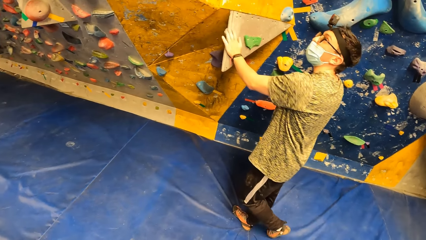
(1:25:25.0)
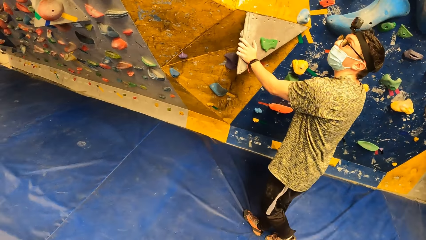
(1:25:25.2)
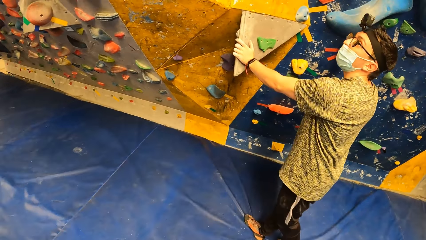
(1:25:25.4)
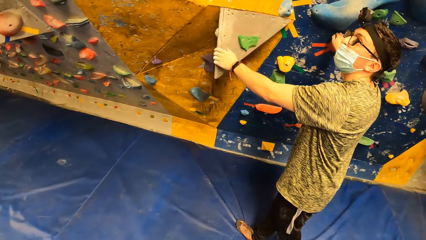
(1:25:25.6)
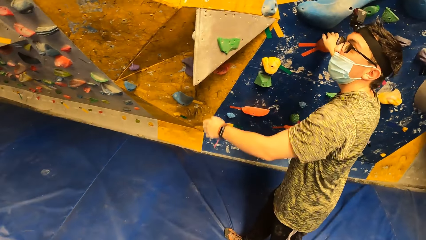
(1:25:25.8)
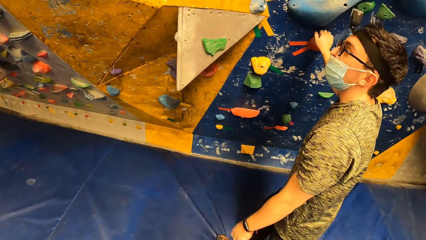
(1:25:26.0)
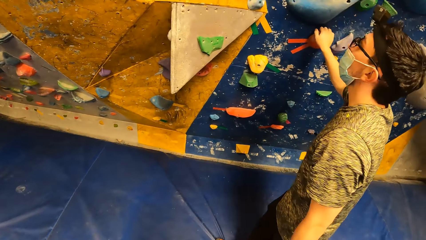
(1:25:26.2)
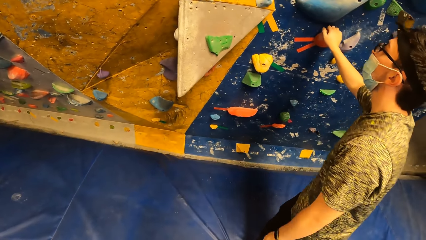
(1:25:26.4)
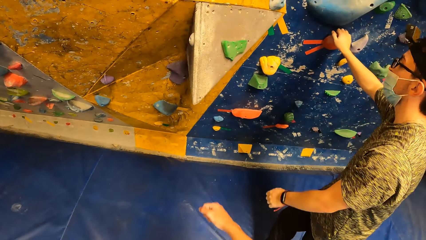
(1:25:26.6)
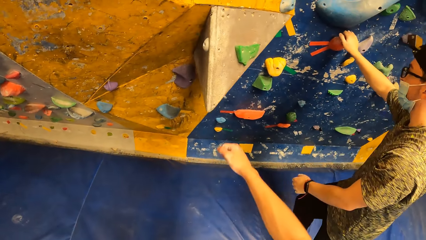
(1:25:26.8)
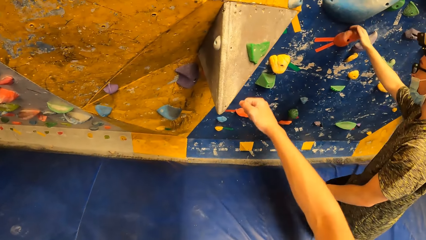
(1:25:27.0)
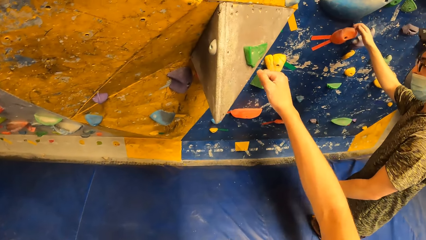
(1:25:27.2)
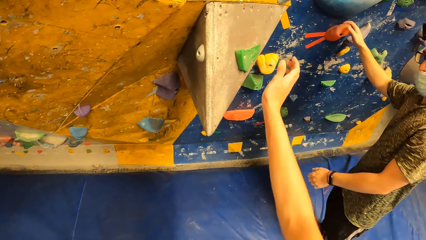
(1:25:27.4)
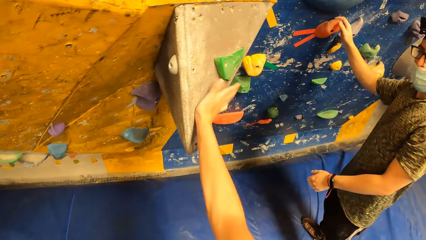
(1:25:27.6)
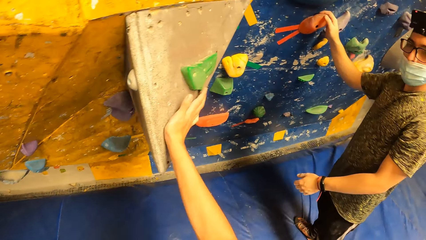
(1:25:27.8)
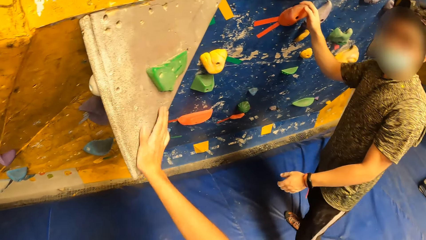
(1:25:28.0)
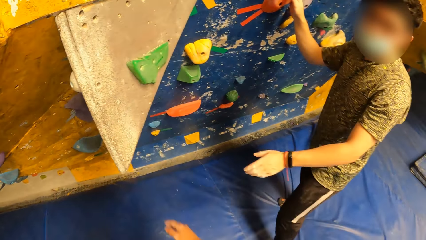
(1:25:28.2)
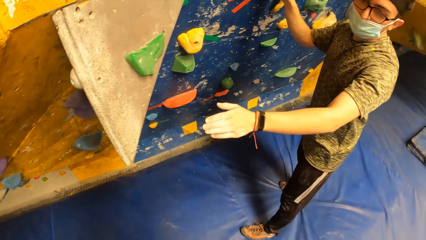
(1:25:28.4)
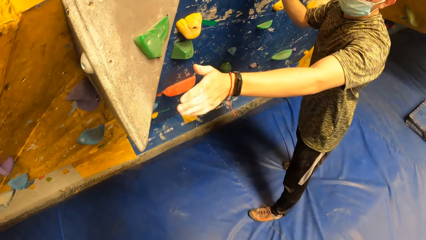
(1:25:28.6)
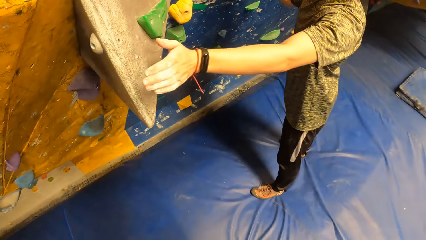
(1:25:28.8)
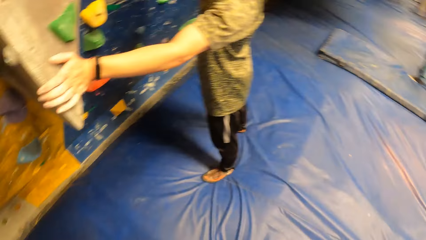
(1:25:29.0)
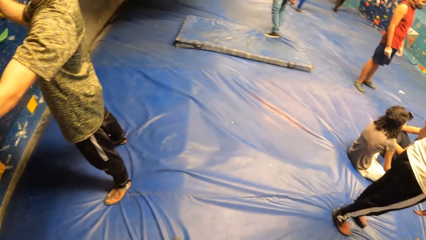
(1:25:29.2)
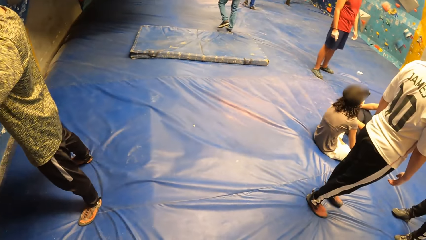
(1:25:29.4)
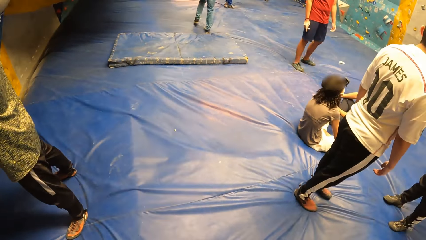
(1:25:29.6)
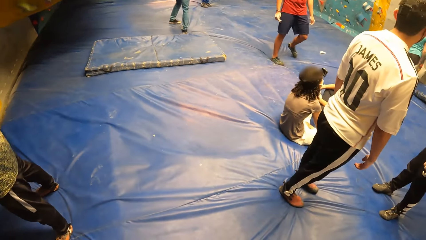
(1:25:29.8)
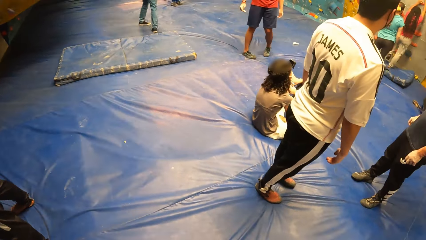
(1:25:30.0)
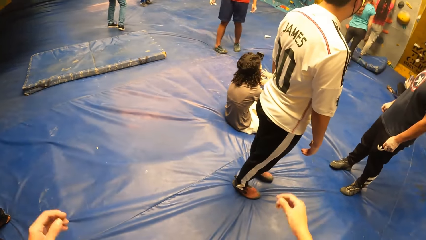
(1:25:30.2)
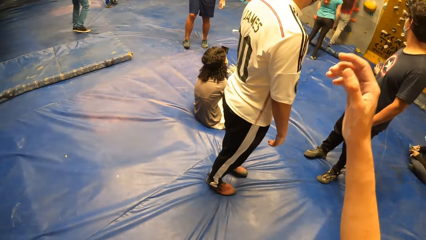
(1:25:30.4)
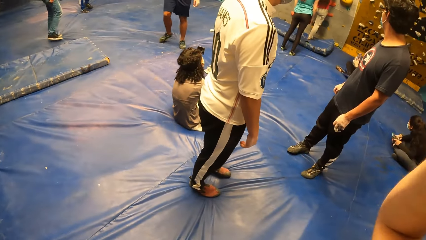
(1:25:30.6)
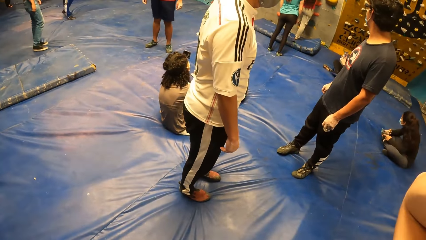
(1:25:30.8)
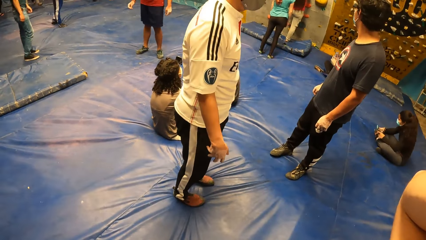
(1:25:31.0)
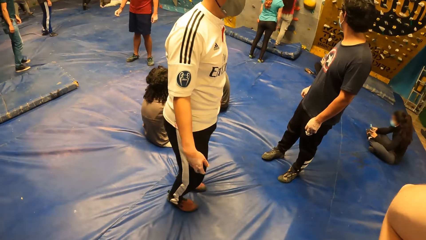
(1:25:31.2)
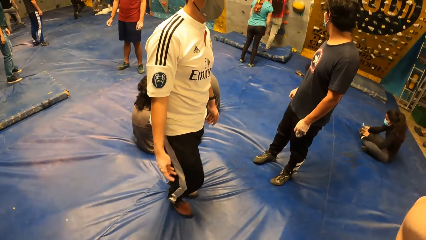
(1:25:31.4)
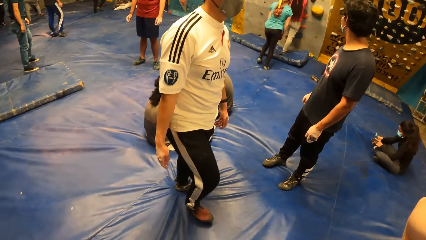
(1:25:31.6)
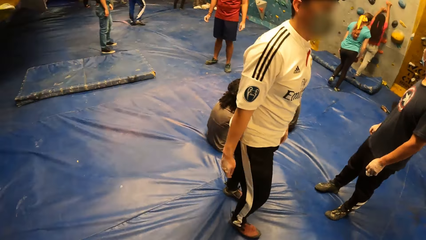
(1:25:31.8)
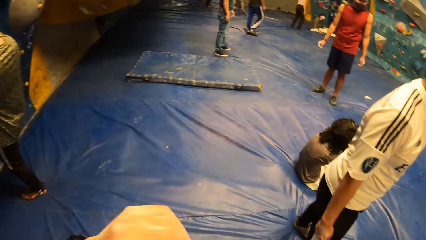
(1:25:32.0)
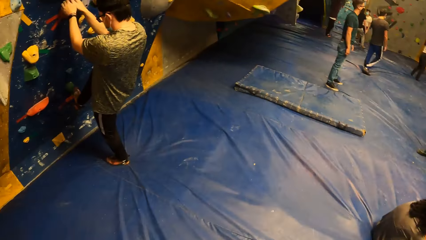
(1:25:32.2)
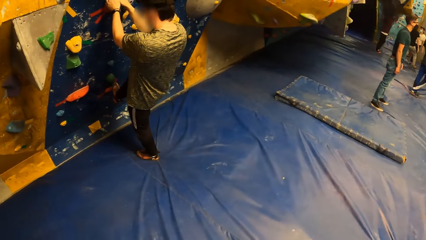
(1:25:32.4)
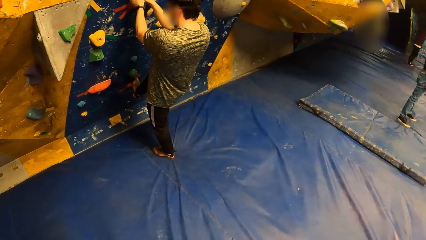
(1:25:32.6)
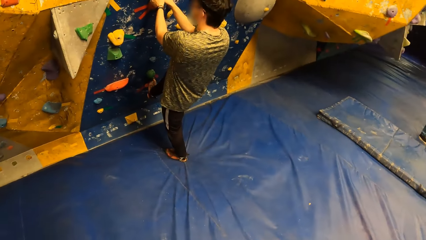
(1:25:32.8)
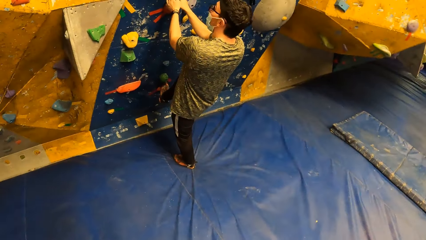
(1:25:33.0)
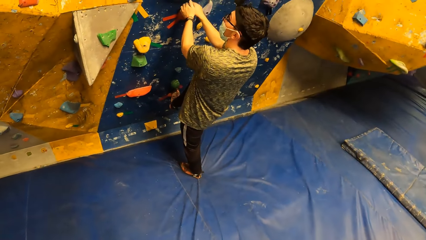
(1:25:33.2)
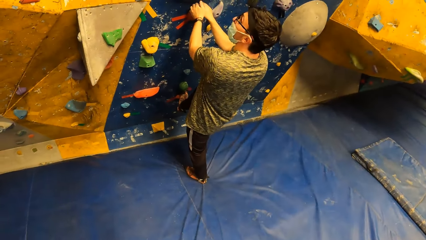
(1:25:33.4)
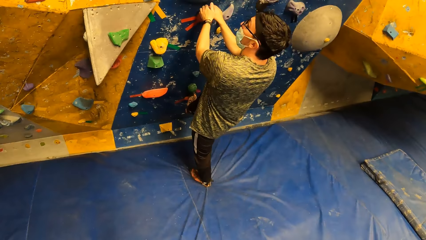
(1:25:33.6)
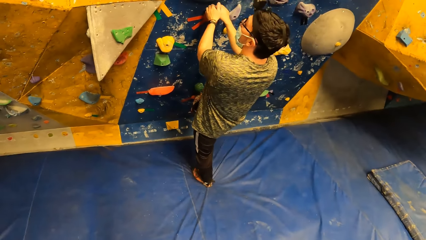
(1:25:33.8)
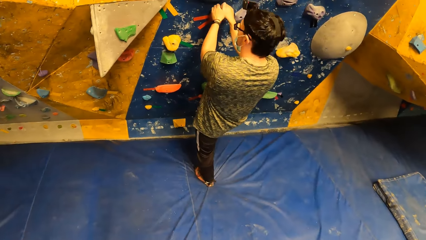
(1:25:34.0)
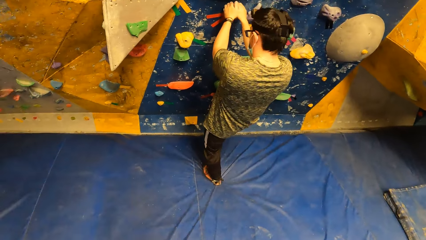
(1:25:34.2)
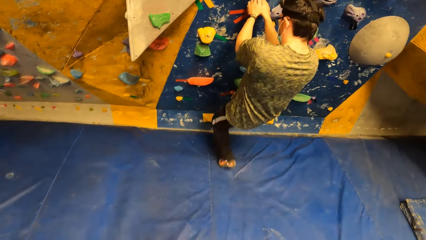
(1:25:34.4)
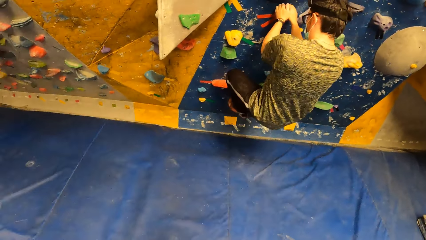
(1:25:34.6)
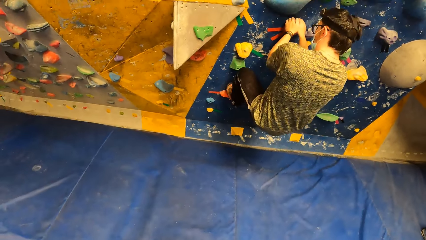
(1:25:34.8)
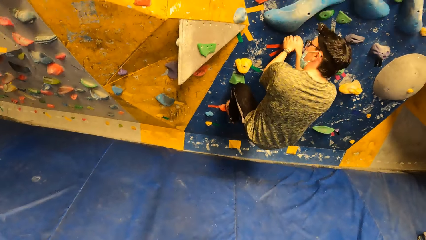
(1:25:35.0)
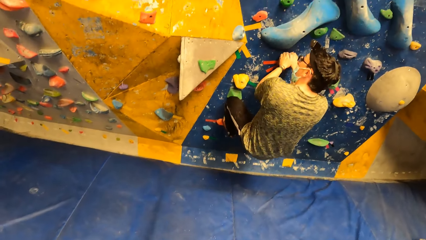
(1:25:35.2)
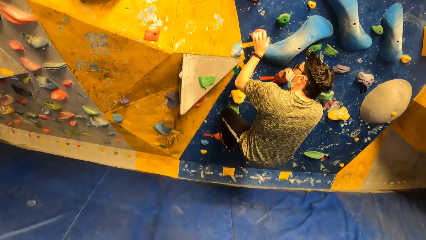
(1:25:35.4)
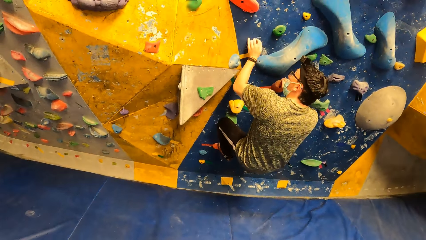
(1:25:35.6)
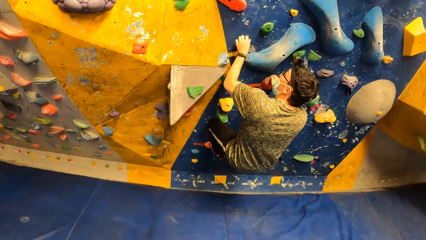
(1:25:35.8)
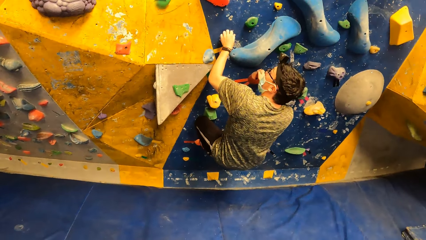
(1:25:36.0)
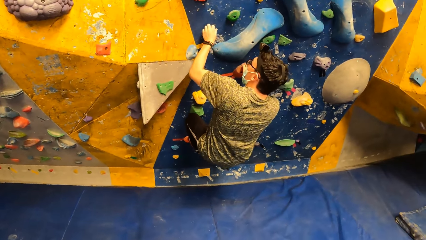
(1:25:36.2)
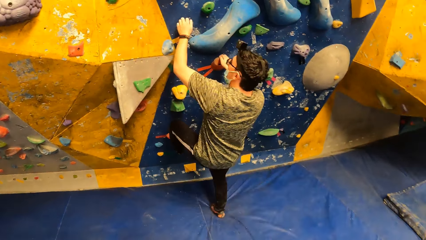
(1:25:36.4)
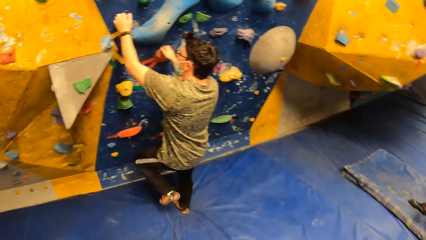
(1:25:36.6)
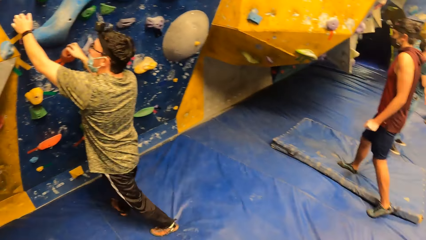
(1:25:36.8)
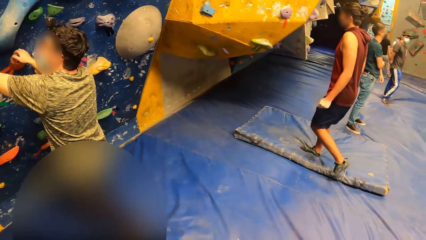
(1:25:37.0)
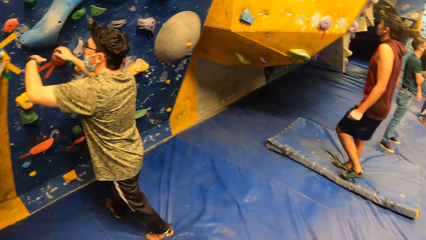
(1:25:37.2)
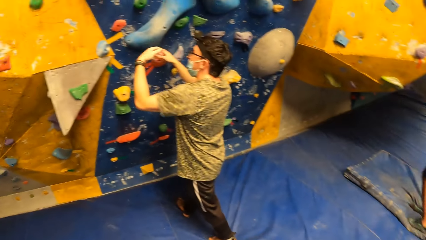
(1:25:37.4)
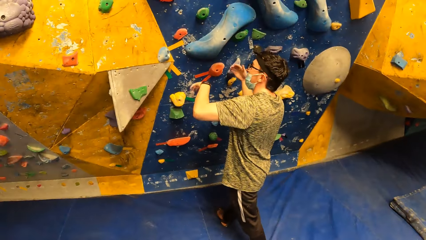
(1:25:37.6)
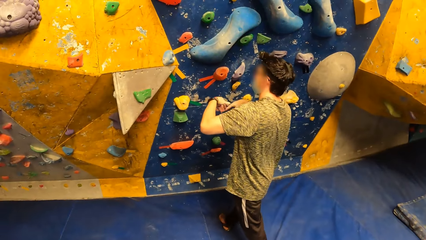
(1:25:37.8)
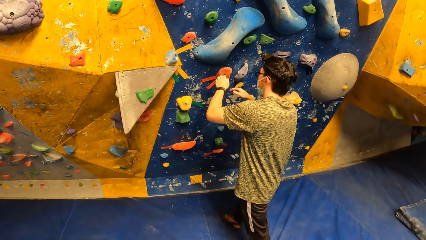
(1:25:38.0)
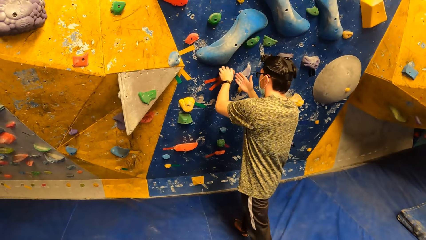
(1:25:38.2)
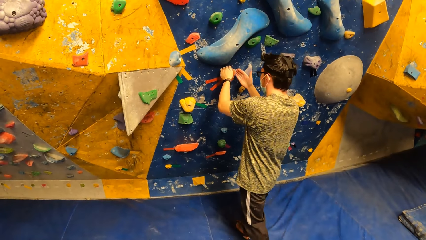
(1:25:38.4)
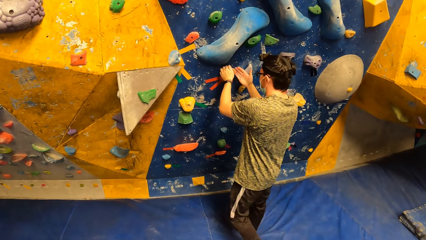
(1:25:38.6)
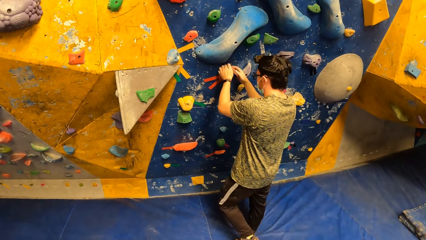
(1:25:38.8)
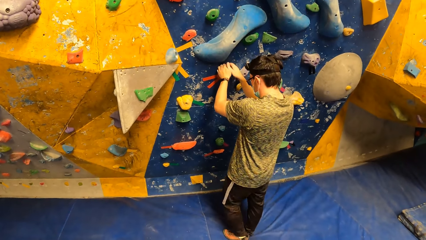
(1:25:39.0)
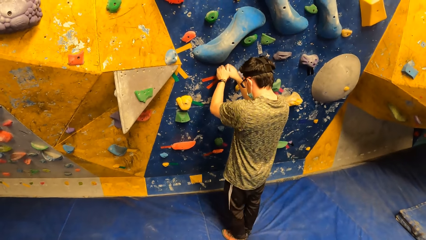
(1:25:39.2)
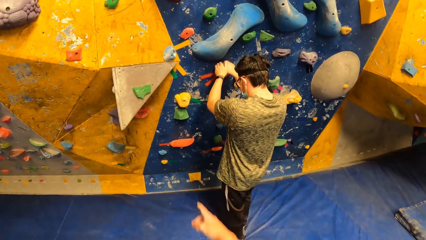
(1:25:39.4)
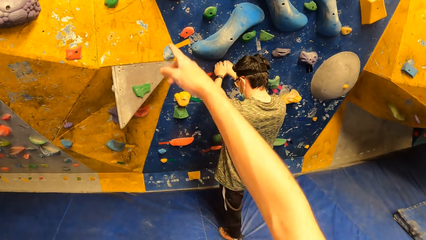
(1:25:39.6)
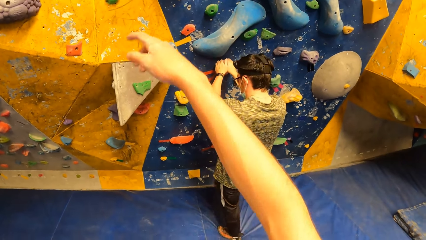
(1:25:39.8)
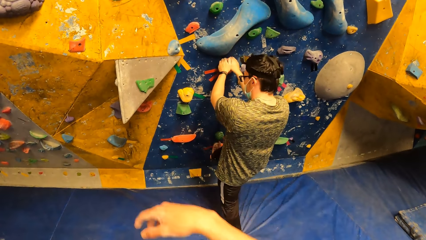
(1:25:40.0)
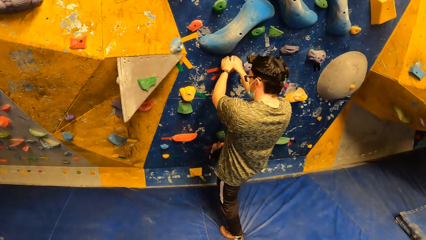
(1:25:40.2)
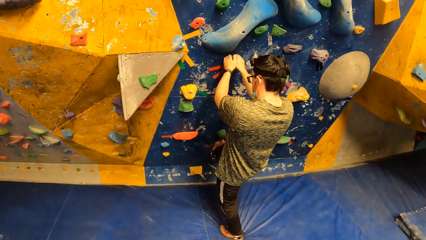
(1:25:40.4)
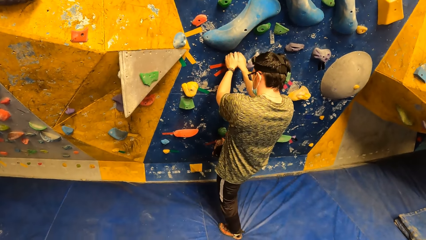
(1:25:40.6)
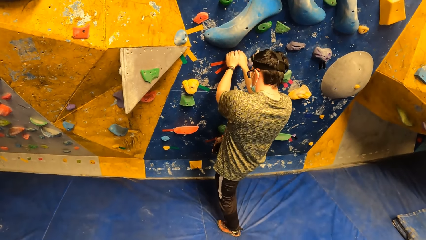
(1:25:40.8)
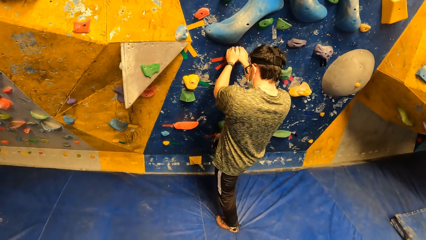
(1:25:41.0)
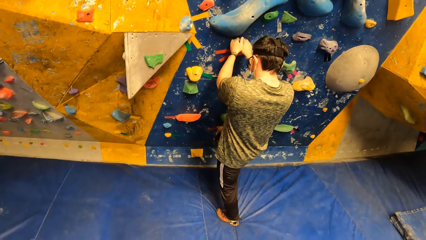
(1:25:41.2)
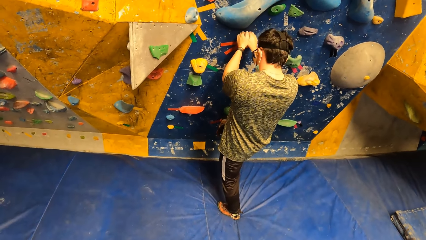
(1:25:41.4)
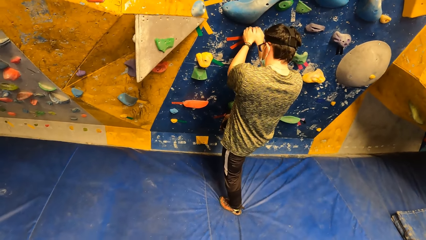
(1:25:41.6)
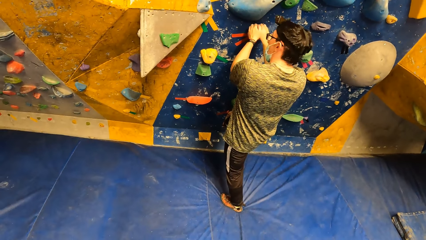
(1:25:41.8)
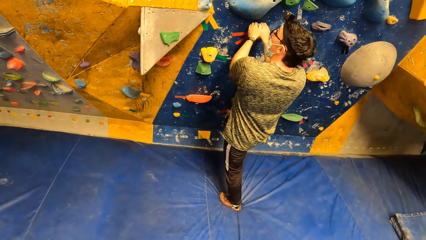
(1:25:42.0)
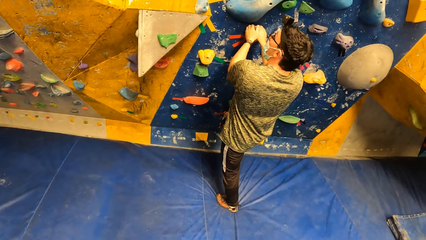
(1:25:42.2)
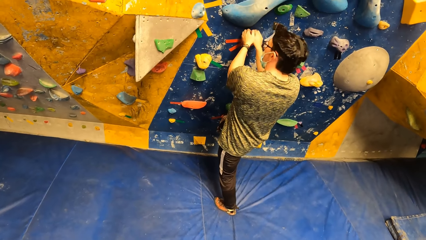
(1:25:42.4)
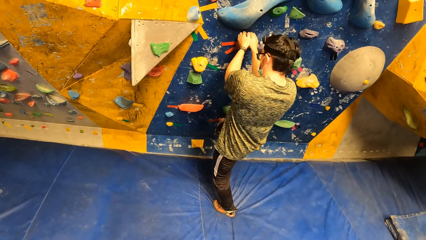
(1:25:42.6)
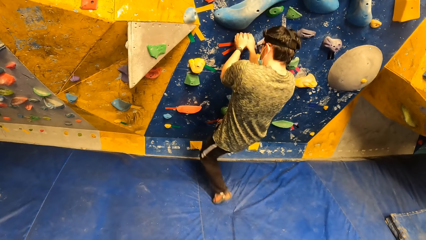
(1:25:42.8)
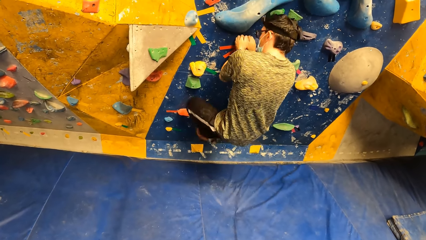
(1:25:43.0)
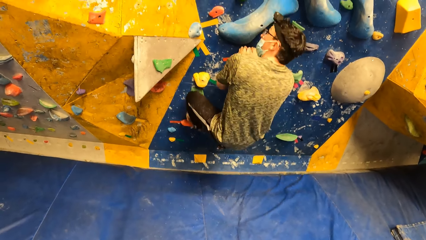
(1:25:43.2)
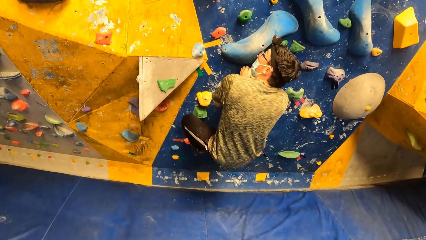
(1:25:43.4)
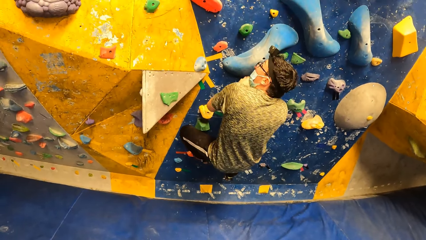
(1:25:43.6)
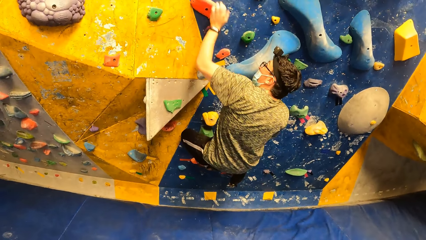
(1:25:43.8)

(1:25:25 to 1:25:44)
The camera wearer holds the board. A man holds the board. The camera wearer turns around. He raises both hands. He adjusts a camera on his head with both hands. He turns around. The man climbs the rock wall with both hands. The man jumps on the foam. The man holds on the board. The man climbs the rock wall with both hands. The camera wearer points on the board.
